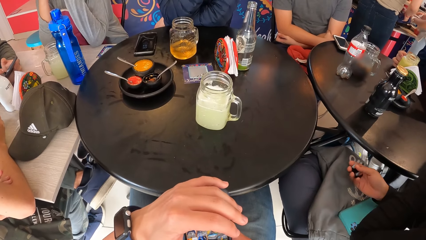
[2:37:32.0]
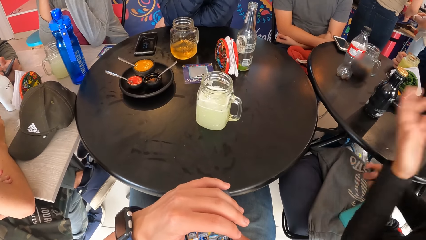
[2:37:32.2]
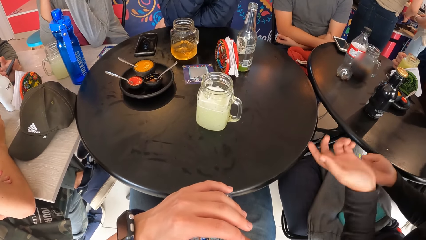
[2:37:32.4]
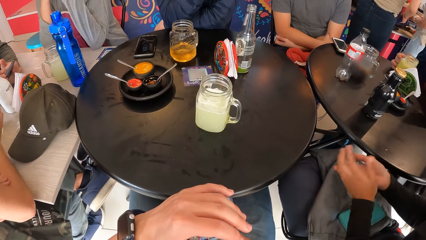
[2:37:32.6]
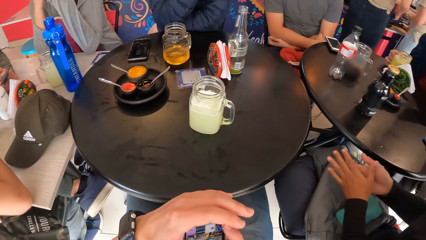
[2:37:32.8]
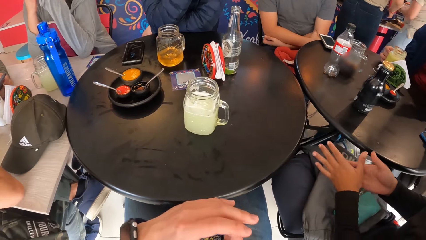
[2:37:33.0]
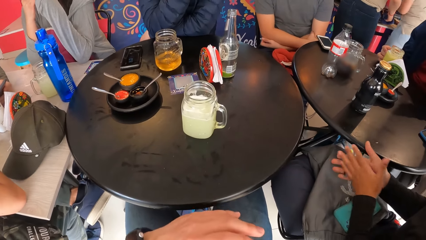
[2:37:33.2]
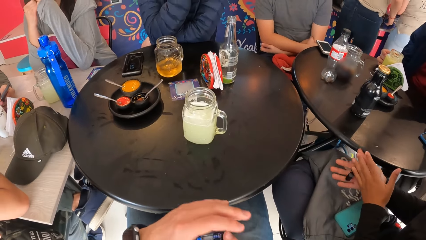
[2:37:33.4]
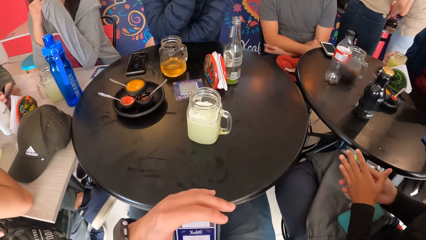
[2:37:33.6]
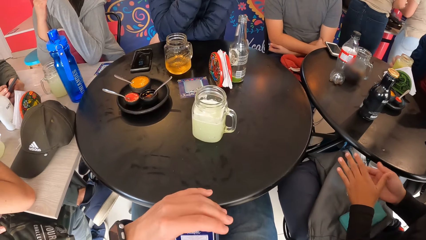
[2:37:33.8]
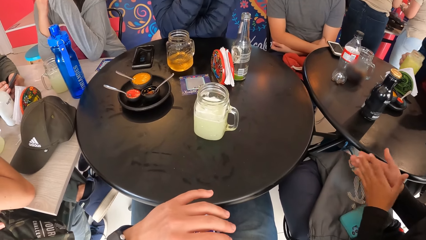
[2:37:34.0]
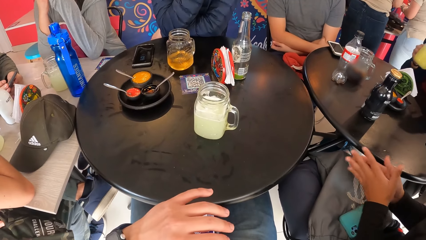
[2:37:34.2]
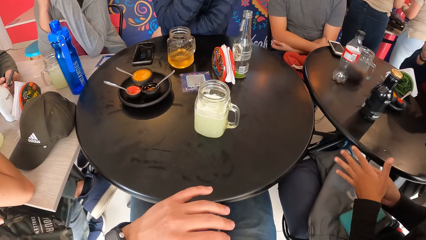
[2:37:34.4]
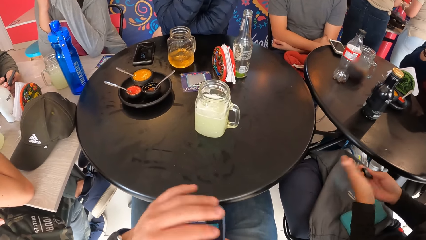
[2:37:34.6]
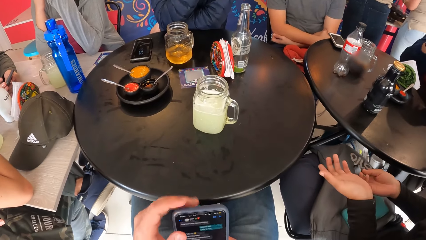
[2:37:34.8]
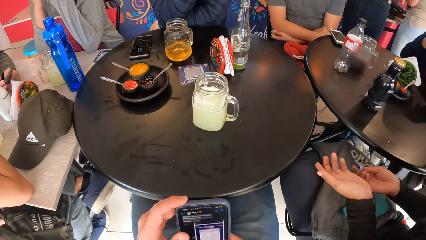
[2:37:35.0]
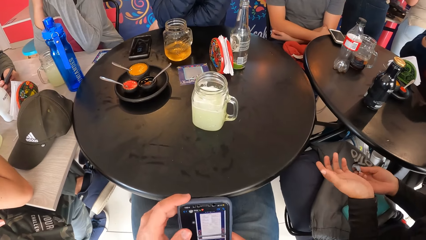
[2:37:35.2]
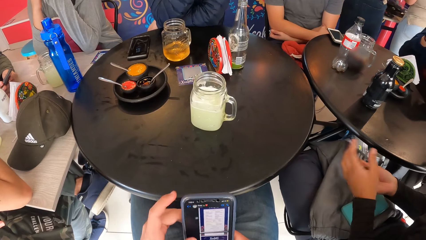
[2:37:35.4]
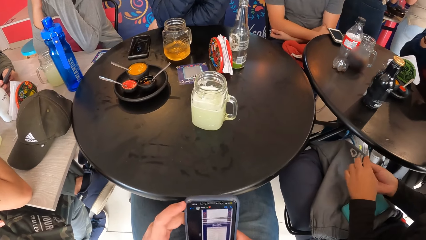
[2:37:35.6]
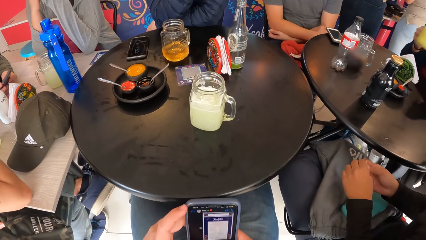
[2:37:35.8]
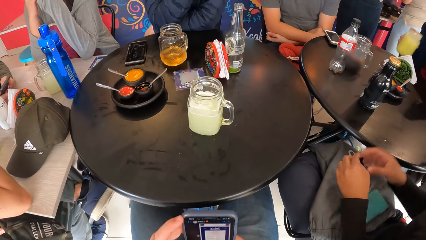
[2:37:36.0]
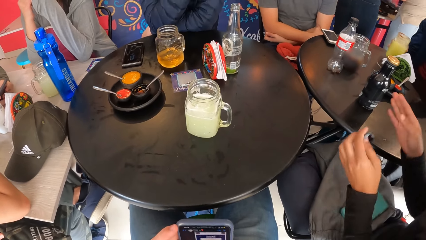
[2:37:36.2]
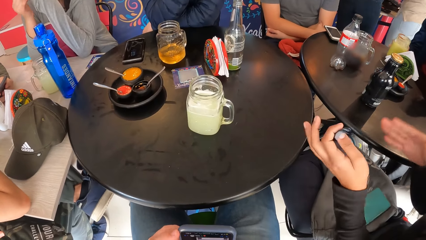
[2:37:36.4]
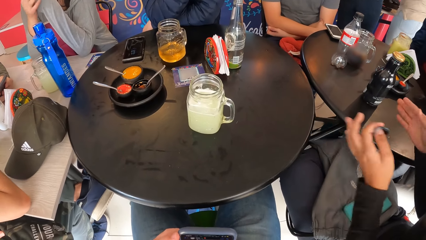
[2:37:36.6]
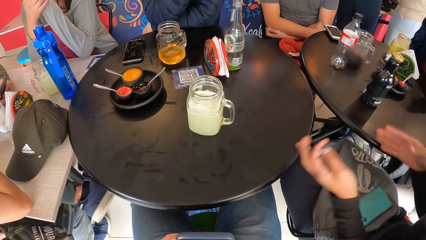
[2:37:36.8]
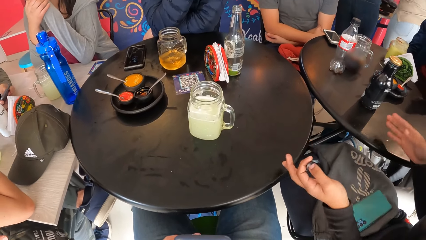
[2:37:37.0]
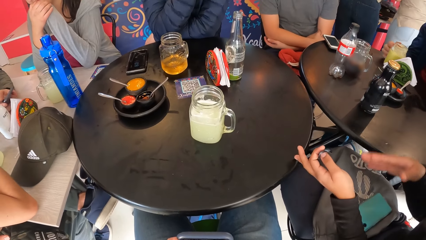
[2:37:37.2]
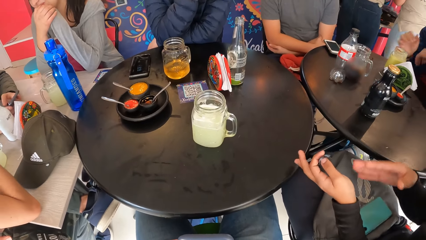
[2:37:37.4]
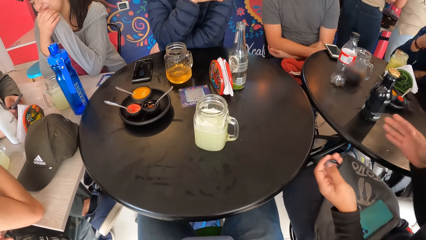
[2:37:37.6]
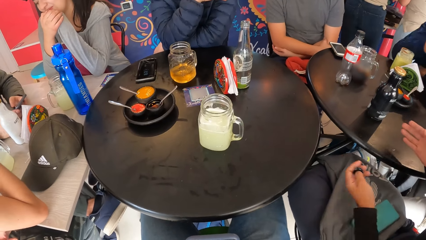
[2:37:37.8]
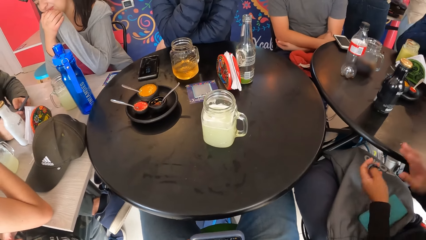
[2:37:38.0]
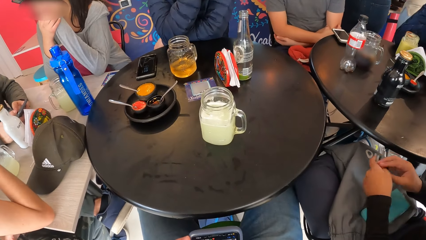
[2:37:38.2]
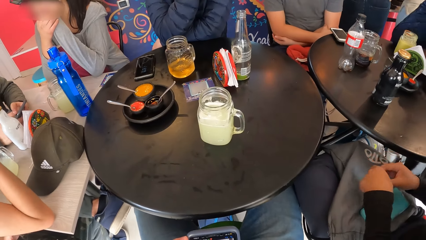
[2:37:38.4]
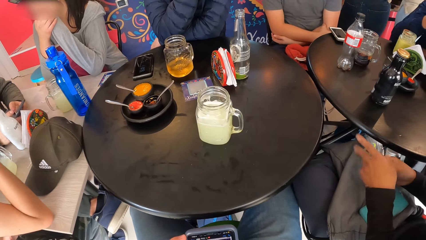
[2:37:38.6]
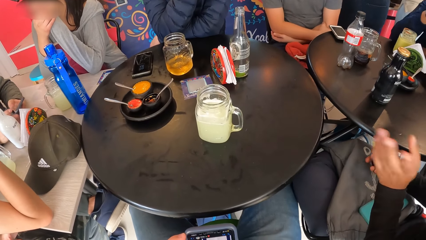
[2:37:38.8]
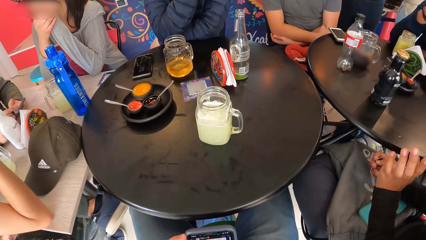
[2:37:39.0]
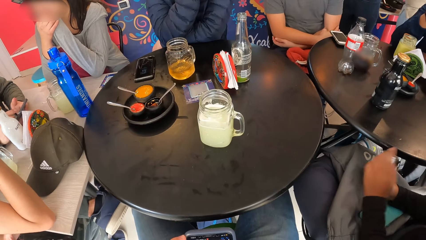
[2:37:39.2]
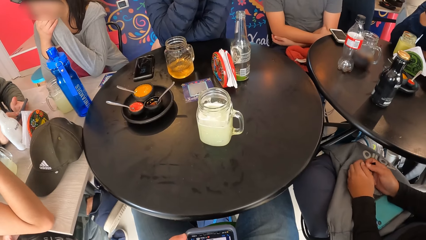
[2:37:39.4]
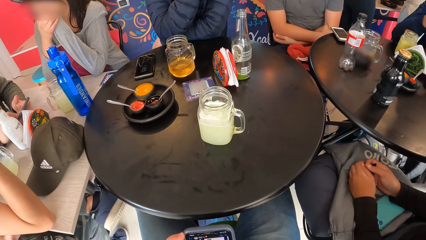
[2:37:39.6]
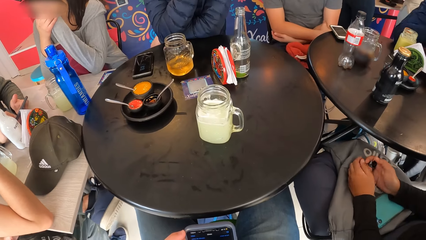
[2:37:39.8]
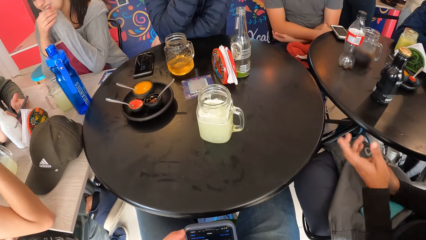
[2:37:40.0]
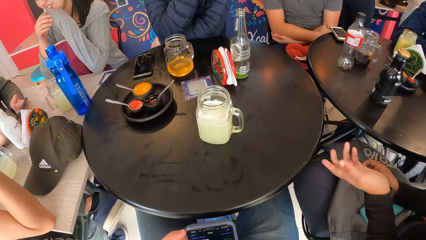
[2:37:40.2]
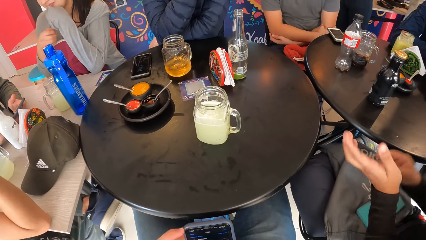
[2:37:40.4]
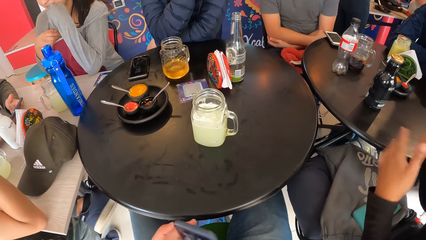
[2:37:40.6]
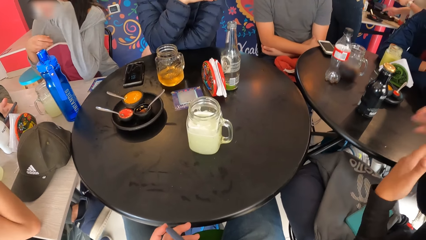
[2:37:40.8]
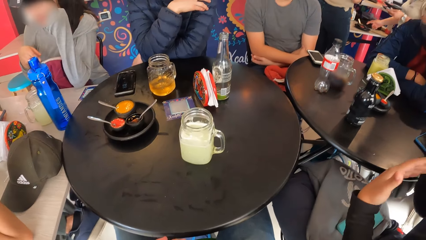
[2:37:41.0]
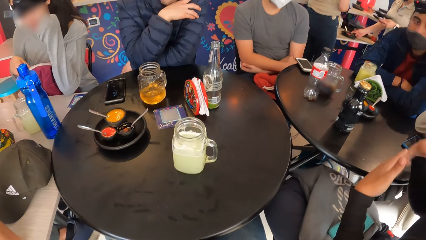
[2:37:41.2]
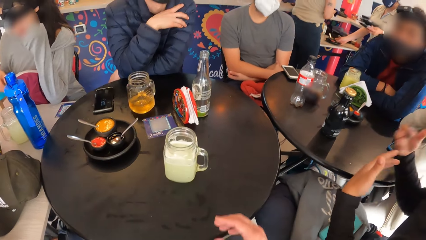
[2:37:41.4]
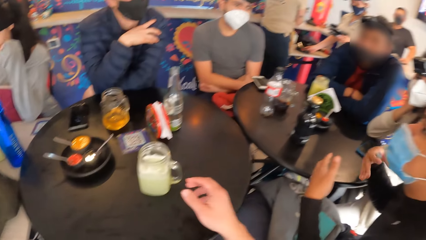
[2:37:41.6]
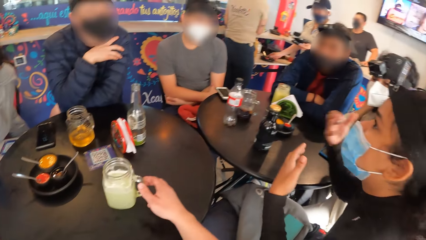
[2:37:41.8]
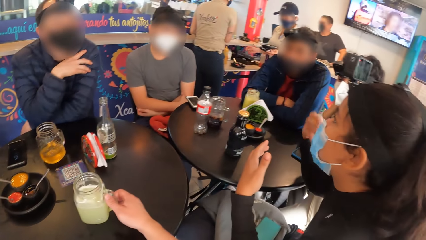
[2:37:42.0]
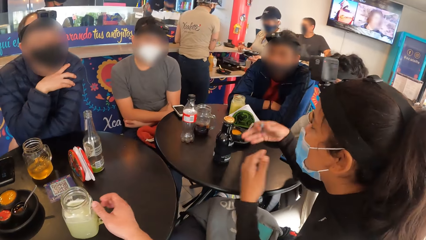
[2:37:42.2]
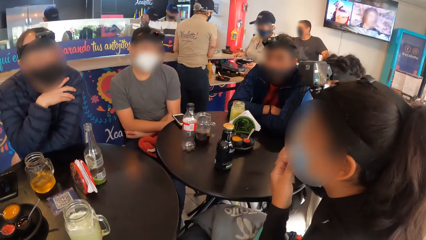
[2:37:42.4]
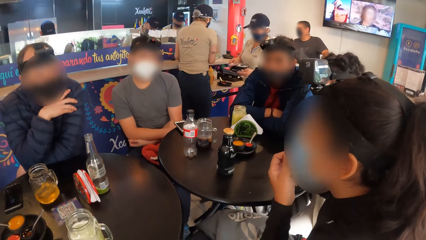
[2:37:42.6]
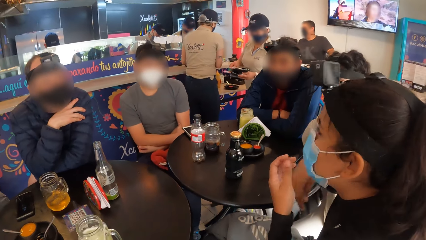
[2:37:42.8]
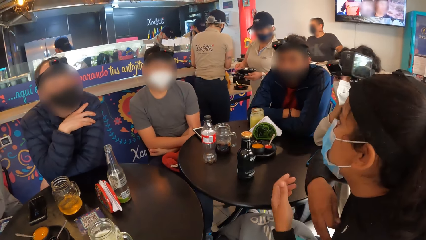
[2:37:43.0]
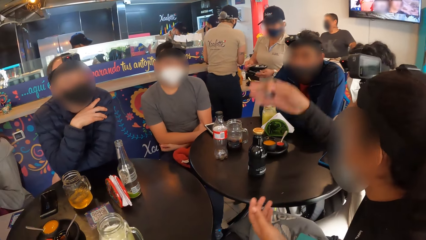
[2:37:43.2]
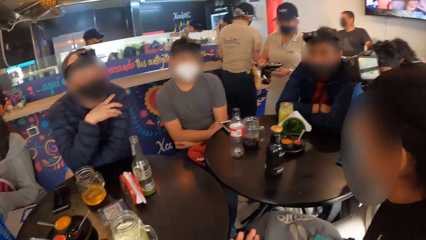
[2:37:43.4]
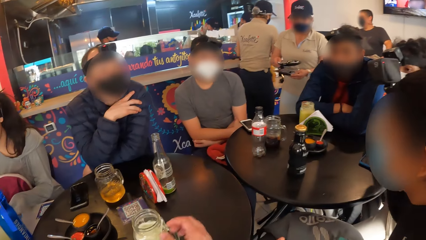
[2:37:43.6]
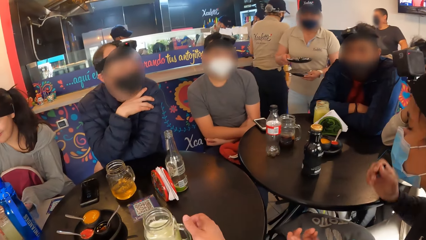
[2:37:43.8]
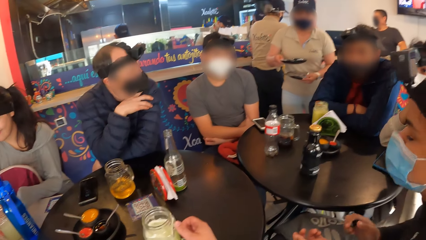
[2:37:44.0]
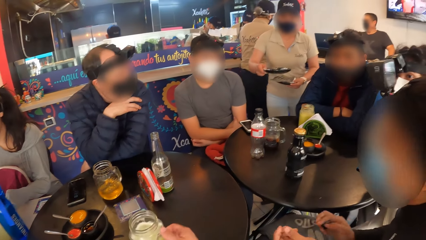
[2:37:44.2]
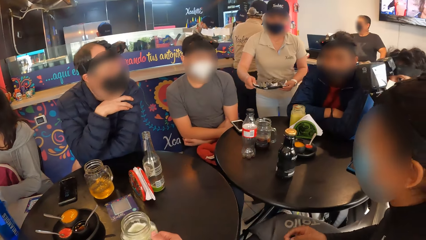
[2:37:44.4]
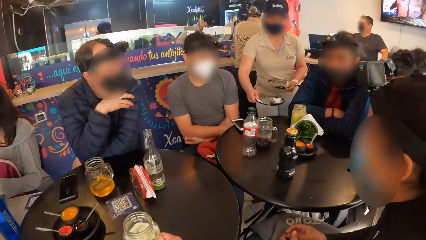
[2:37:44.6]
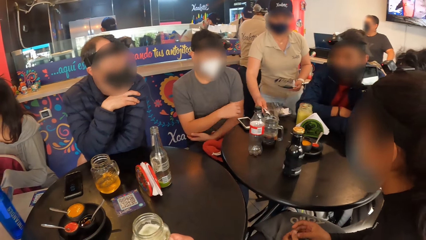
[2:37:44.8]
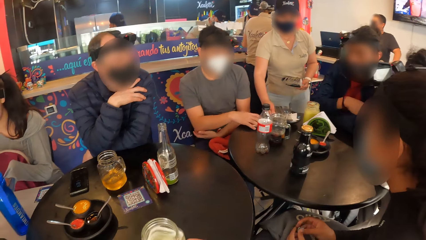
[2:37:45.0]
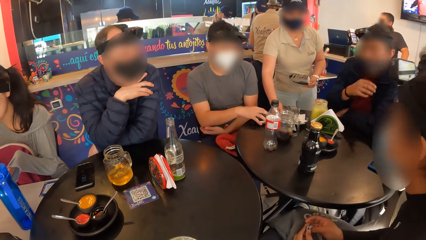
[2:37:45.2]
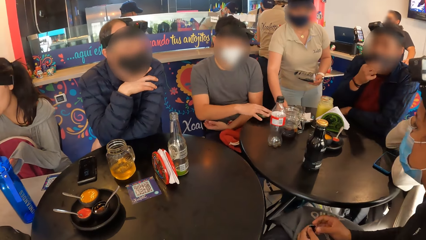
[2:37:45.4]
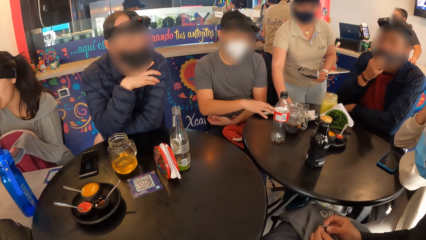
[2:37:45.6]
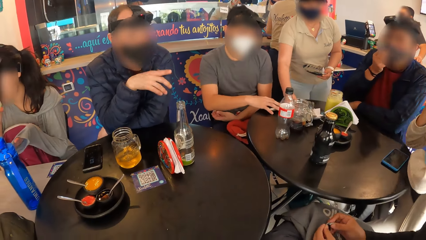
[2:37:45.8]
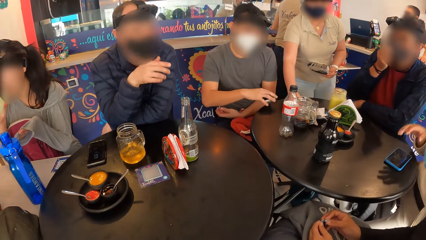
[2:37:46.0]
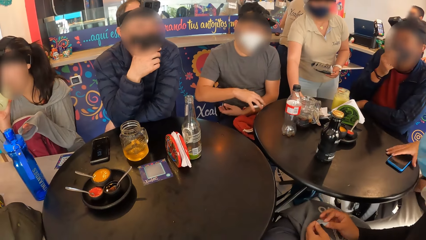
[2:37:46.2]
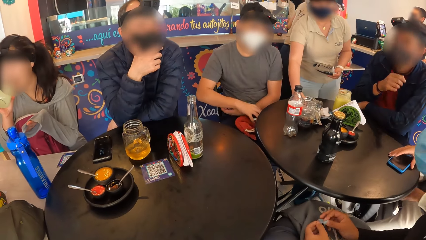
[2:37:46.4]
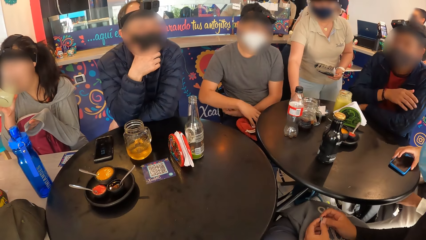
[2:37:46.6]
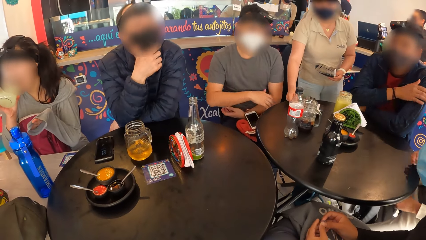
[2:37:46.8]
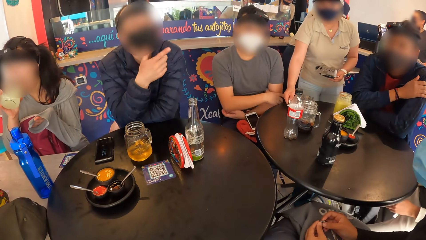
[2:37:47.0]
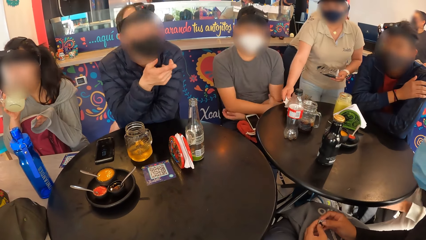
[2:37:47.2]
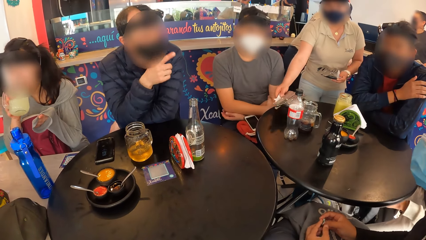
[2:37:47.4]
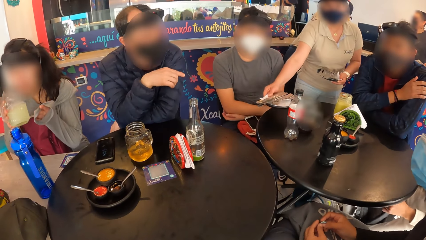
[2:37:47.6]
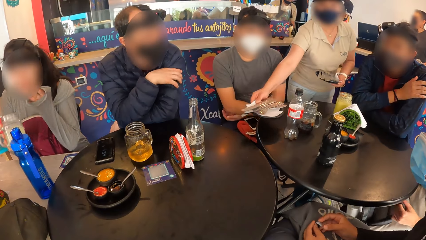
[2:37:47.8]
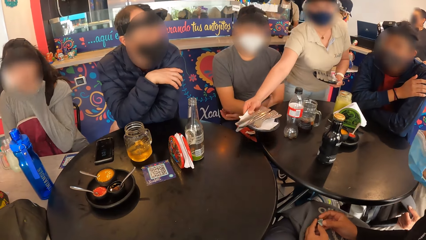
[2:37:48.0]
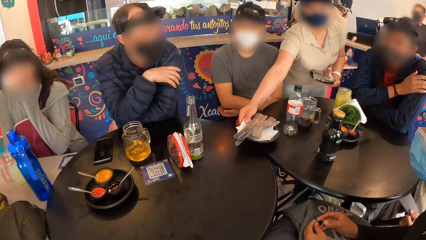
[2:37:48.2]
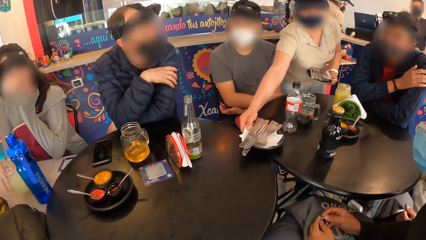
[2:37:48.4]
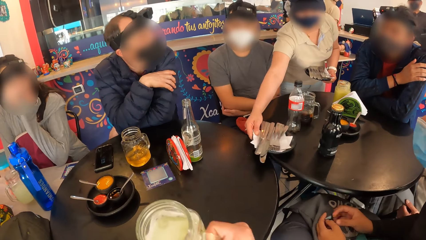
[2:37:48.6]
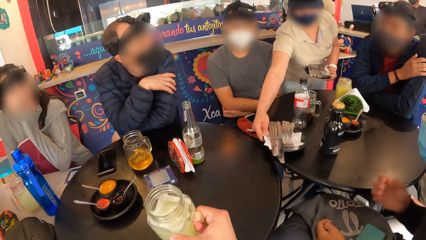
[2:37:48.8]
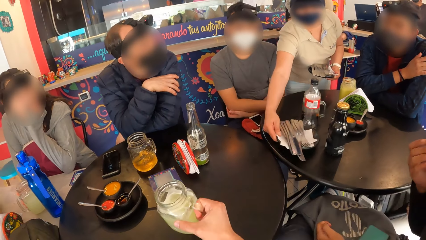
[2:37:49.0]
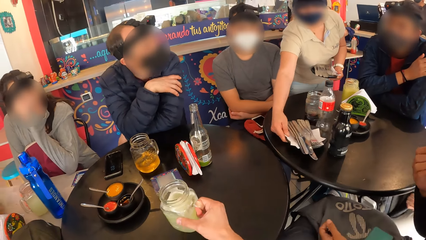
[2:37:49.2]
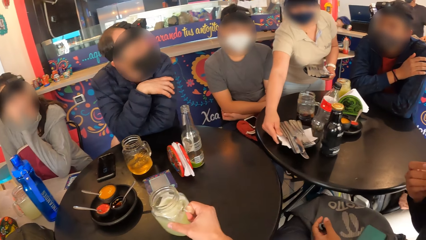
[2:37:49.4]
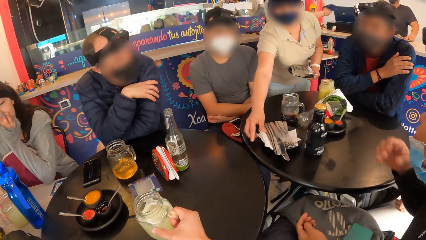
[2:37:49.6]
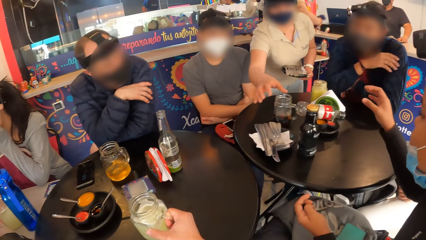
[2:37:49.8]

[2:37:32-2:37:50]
A man picks the cup from the table with his right hand. The man drinks juice from the cup with his right hand. The man drops the cup on the table with his right hand. The man places both hands on the table. The camera wearer touches the cup on the table with his right hand. He holds the cup. A waiter drops a plate with cutleries on the table with her right hand. The camera wearer picks the cup from the table with his right hand. Another man picks a phone on the table with his right hand. Another man covers his face with a facemask on his face with his right hand. Another man interacts with the group of people. A woman takes a drink from a cup with her right hand. Another man drops the phone on his pelvis with his right hand. The woman drops the cup on the table with her right hand. The camera wearer drops the cup of juice on the table with his right hand.
